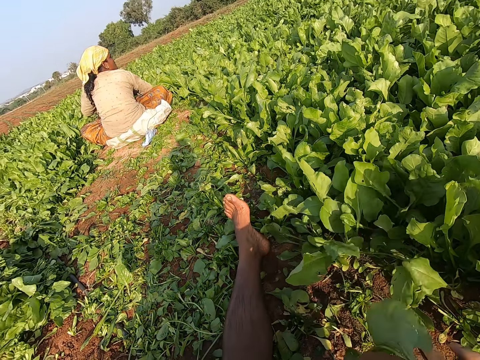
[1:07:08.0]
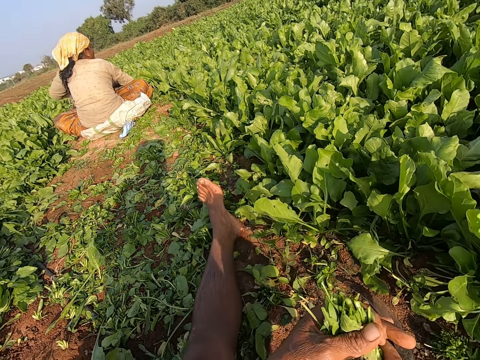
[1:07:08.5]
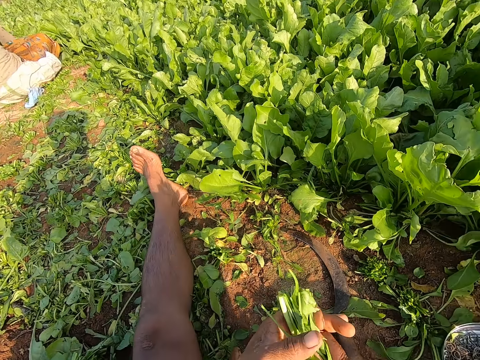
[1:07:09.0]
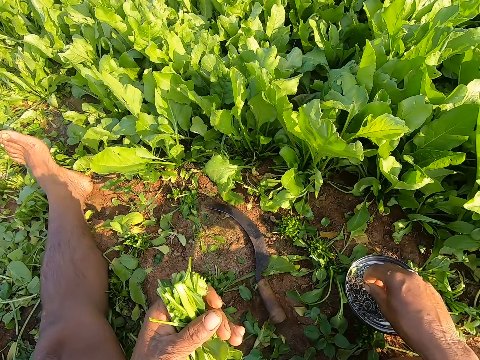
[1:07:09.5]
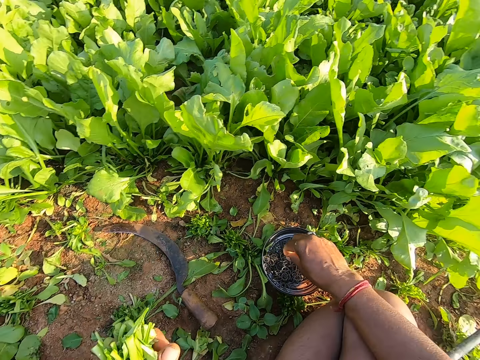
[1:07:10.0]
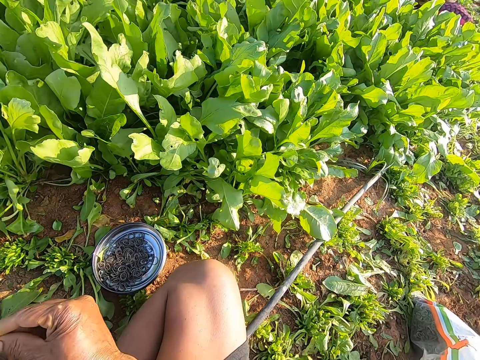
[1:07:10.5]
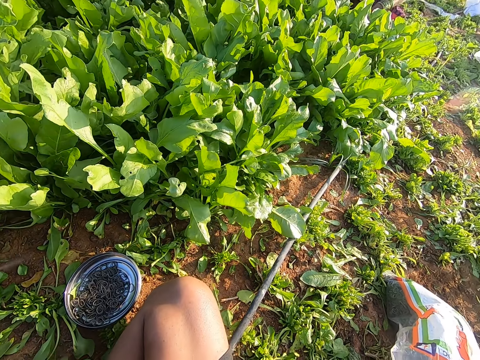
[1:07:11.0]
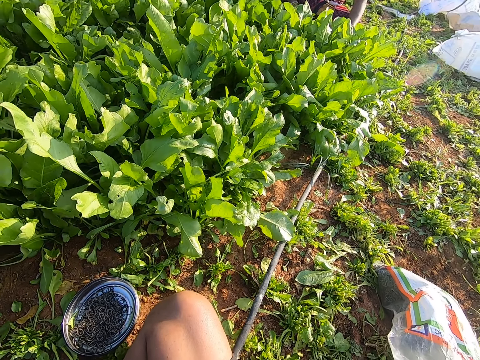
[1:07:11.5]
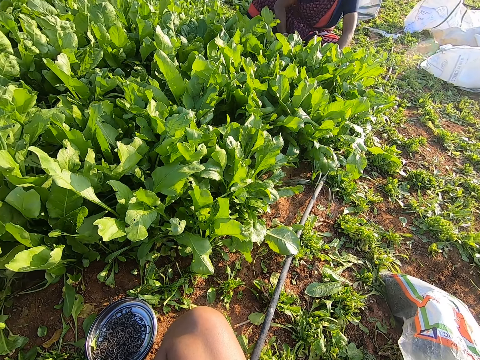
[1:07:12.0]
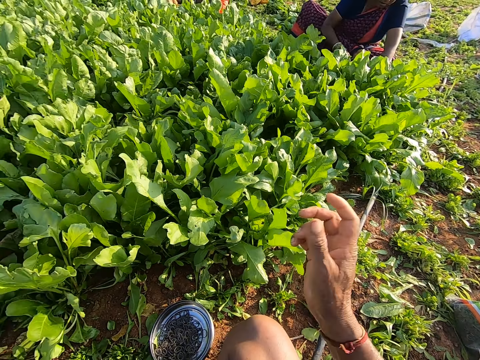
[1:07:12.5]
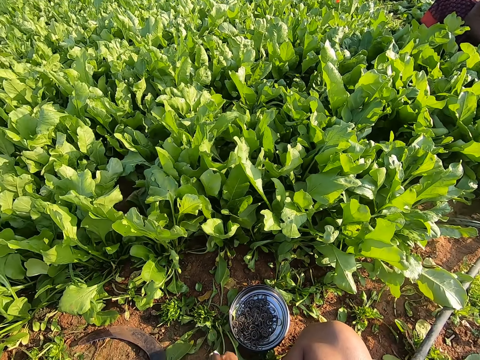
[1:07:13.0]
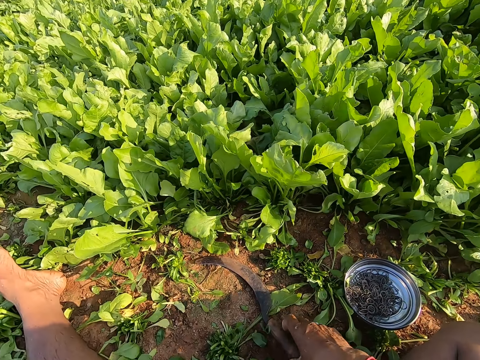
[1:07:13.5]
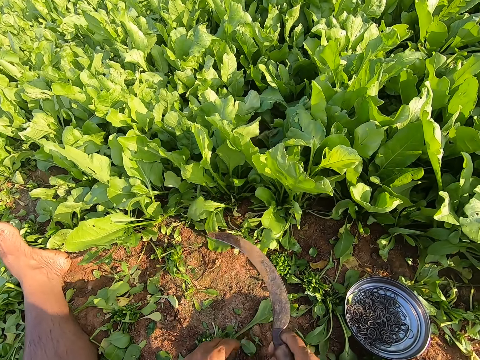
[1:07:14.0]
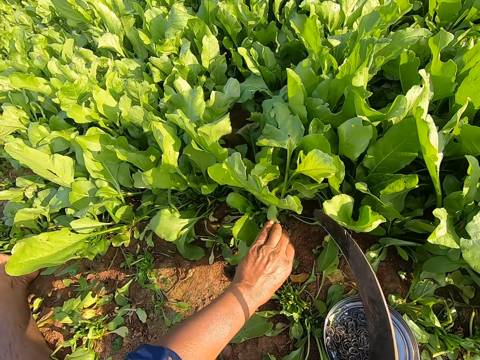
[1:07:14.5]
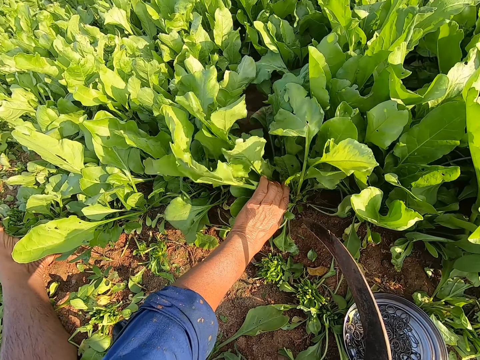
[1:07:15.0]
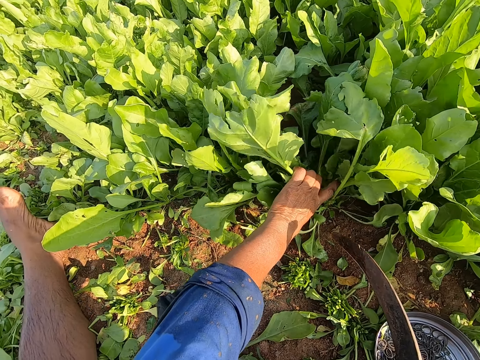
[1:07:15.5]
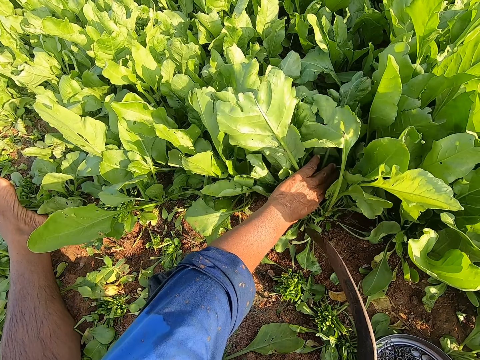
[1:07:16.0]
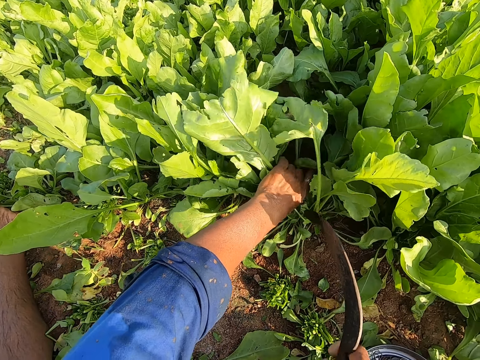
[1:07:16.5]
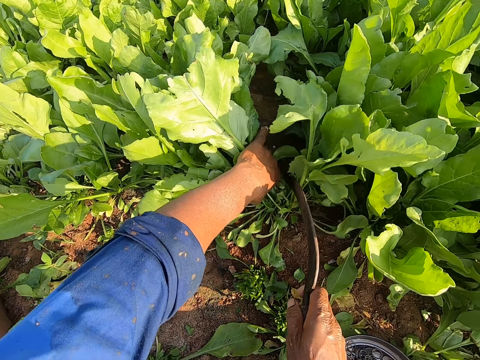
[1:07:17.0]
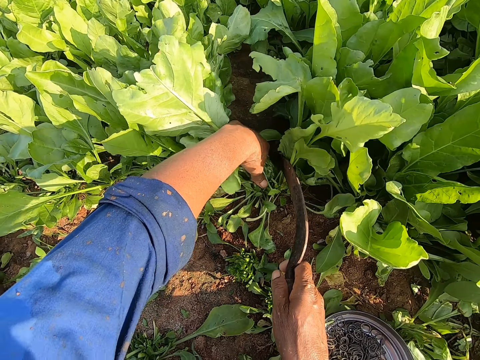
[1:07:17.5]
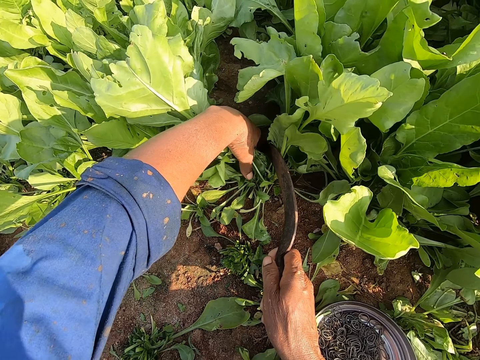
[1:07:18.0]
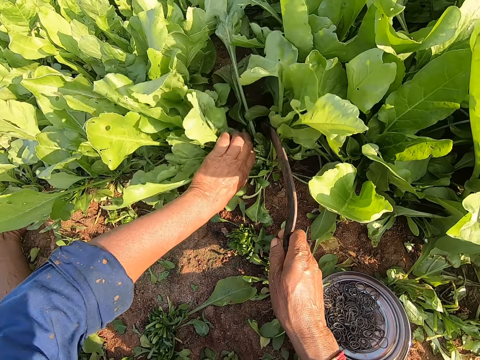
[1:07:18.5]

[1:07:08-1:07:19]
A person cuts kales in the farm. The camera wearer puts the sickle on the ground. He holds the plants with both hands. He arranges the kales with both hands. He takes a rubber band from the plate on the ground with his right hand. He stretches the rubber band with both hands. He ties the kales with the rubber band. Another person cuts kales in the farm. The camera wearer shakes hand. He picks up the sickle from the ground with his right hand. He holds a plant on the ground with his left hand.

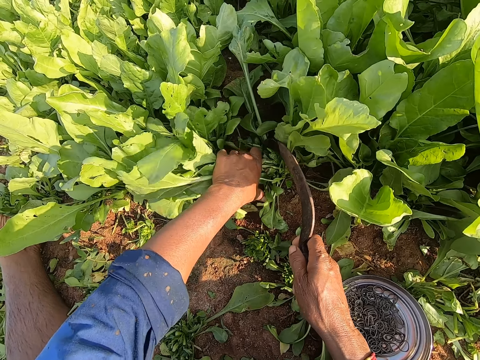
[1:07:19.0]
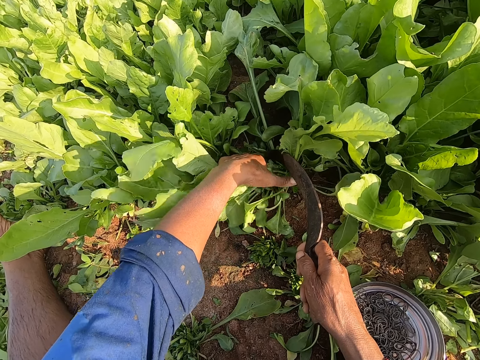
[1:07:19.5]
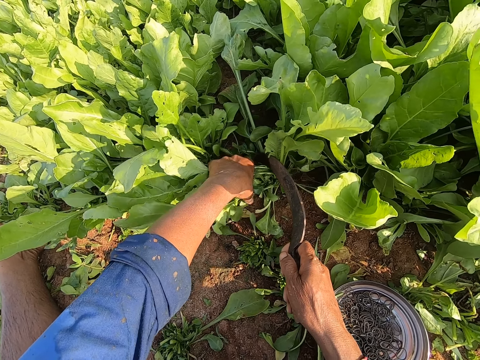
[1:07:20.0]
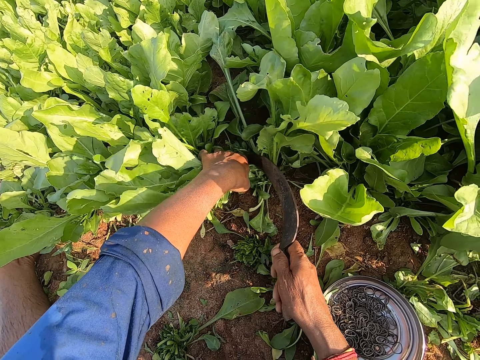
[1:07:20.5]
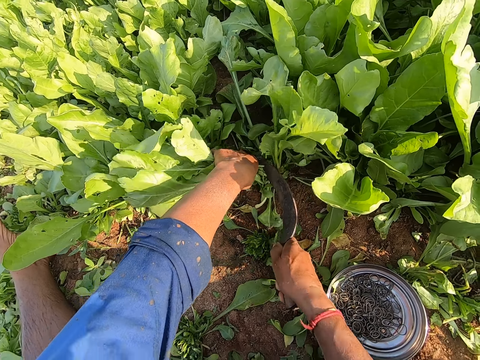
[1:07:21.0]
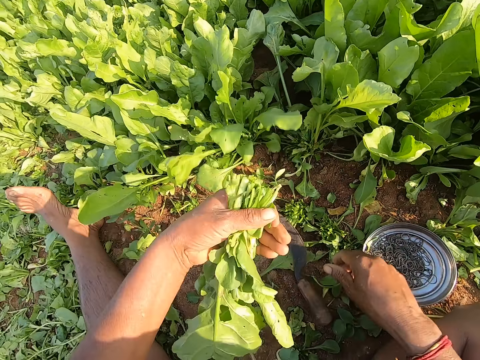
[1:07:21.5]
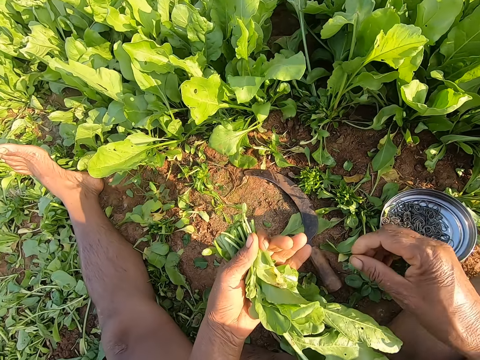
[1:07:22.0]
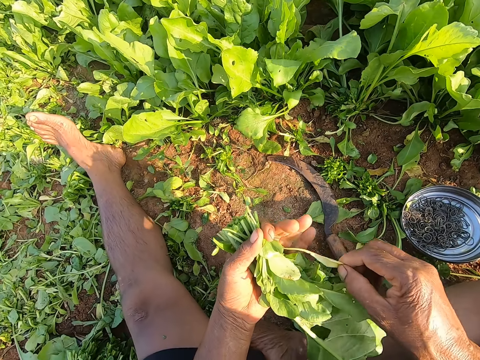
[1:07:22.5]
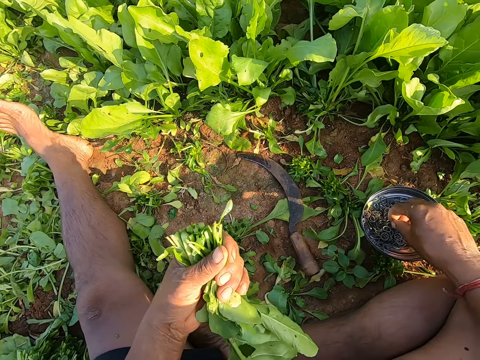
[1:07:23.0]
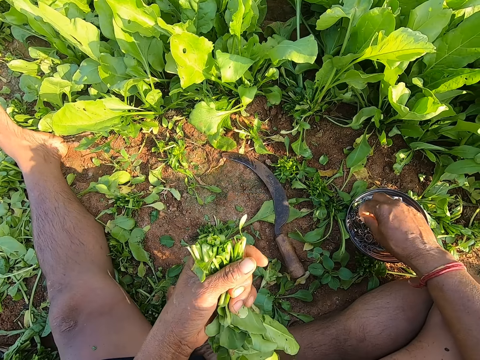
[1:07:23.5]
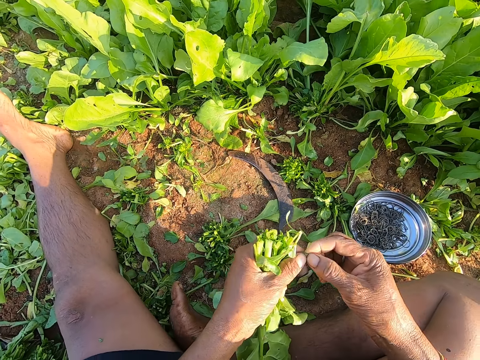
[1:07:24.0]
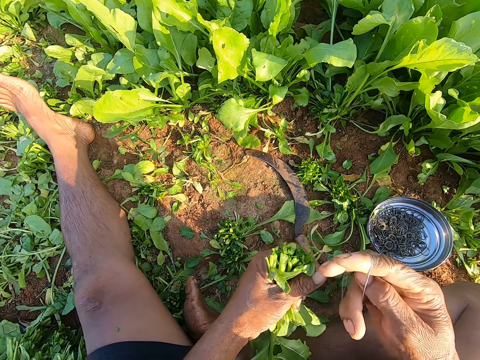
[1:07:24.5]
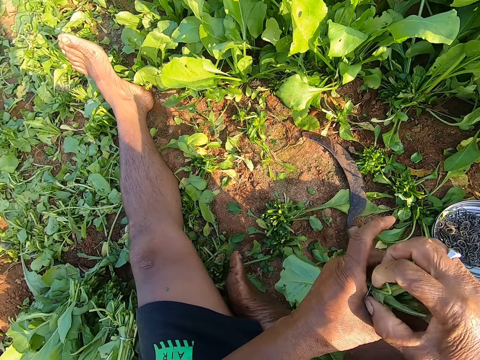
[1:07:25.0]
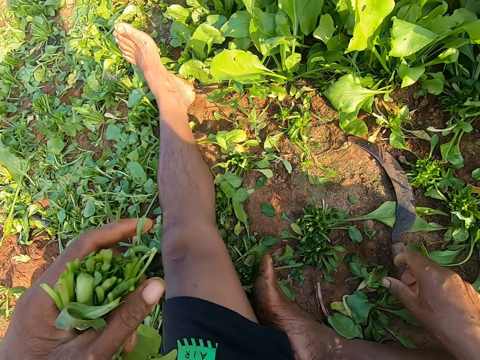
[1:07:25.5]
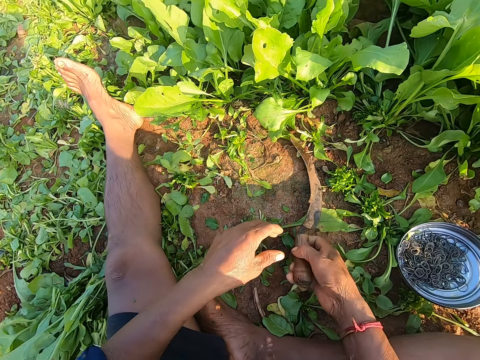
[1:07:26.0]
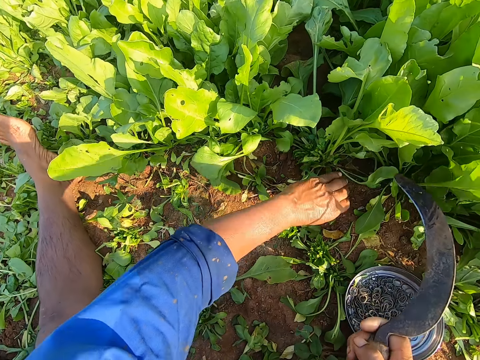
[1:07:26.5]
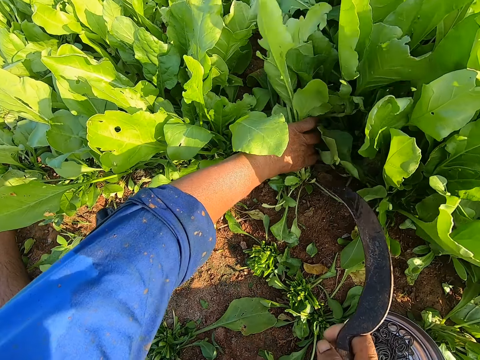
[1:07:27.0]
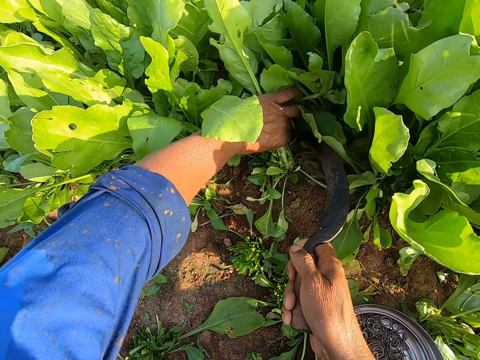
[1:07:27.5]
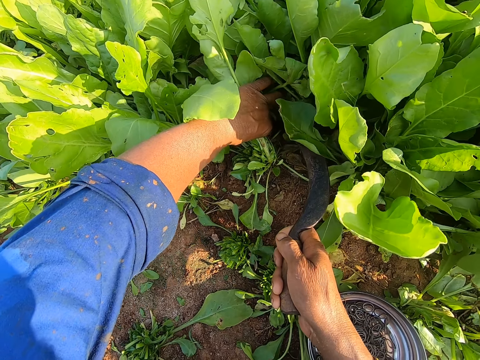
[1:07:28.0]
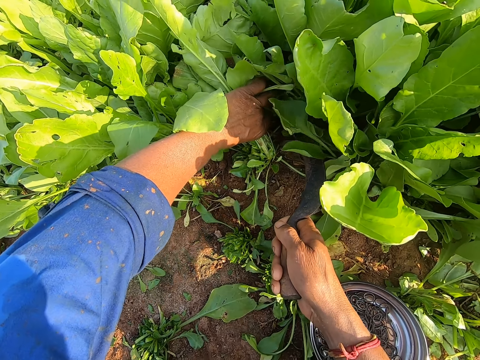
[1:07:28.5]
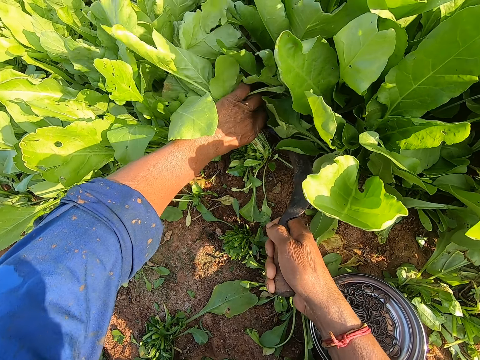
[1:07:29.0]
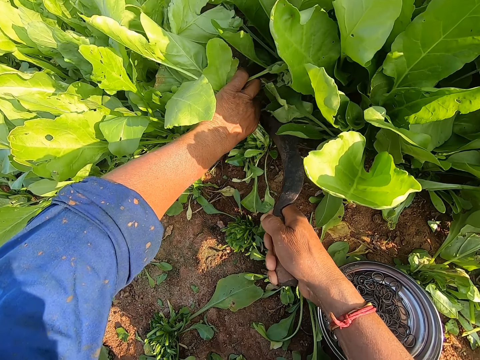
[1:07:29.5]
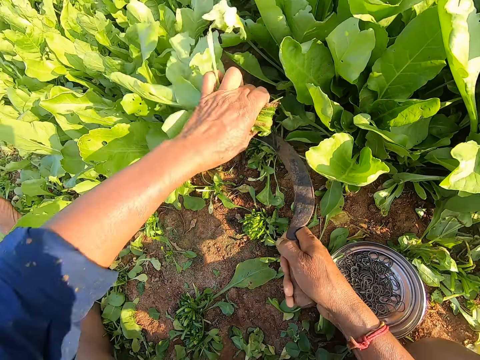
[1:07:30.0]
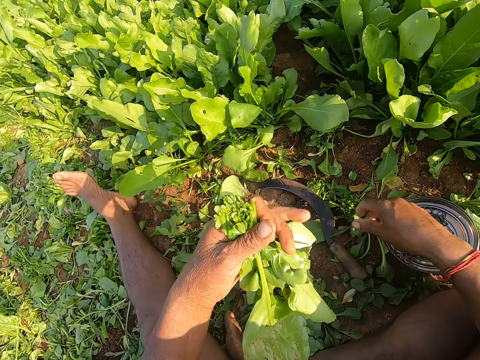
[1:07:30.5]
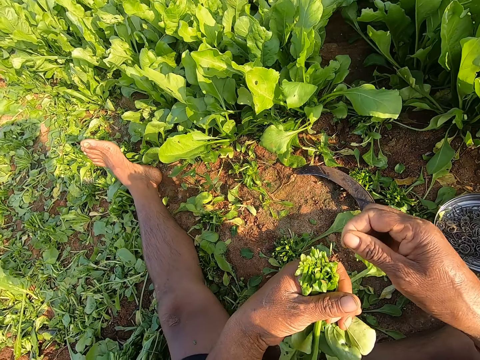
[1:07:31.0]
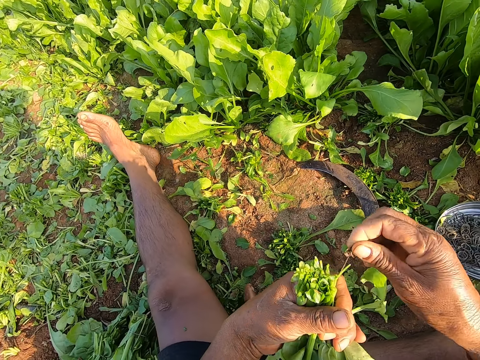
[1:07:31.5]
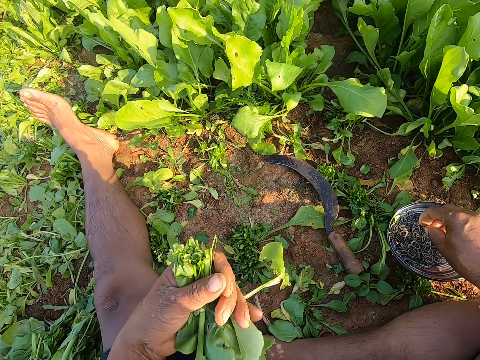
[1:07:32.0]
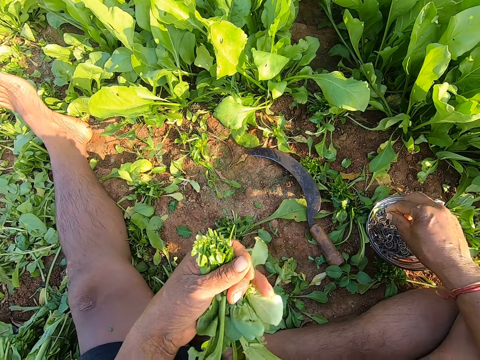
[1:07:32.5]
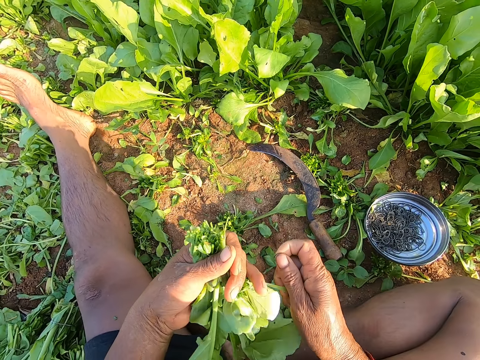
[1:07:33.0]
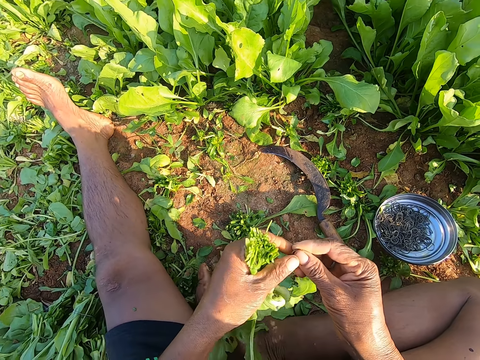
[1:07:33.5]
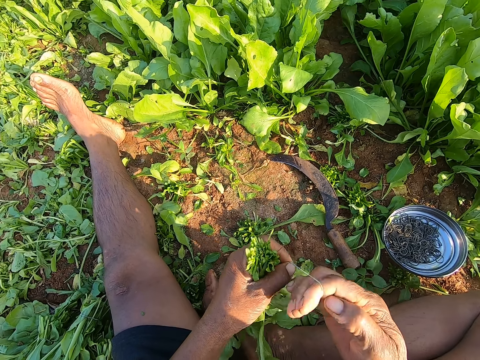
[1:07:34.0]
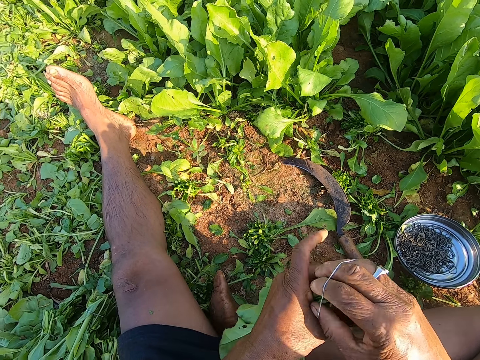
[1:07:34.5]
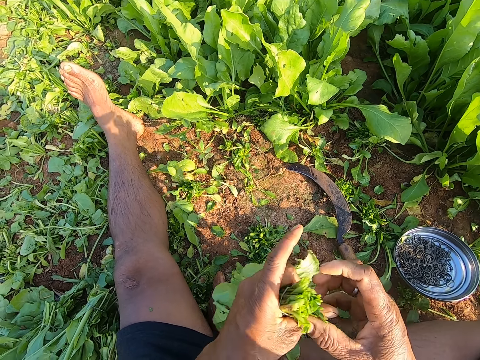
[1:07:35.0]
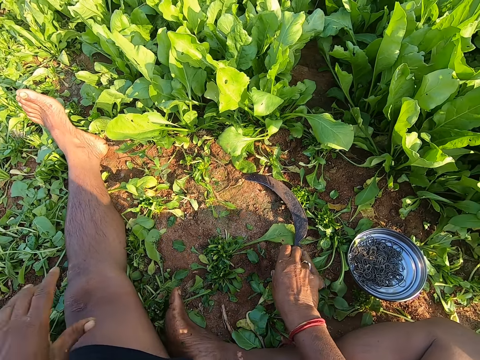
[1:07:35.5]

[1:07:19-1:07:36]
The camera wearer cuts the plant on the ground with the sickle in his right hand. He drops the sickle on the ground with his right hand. He looks at the cut kales on the left hand. He removes a spoilt leaf from the bundle of leaves in his left hand with his right hand. He drops the leaf on the ground with his right hand. He takes a rubber band from the plate on the ground with his right hand. He wears the rubber band on his right hand. He stretches the rubber band with both hands. He ties the plants in his left hand with the rubber band in his right hand. He picks up the sickle from the ground with his right hand. He drops the plants in his left hand on the ground. He holds a plant on the ground with his left hand. He interacts with the woman and the other woman. He cuts the plant on the ground with the sickle in his right hand. He drops the sickle on the ground with his right hand. He removes a spoilt leaf from the bundle of leaves in his left hand with his right hand. He drops the leaf on the ground with his right hand. He takes the rubber band from the plate on the ground with his right hand. He arranges the kales on the left hand. He wears the rubber band on his right hand. He stretches the rubber band with both hands. He ties the plants in his left hand with the rubber band in his right hand. He drops the plants in his left hand on the ground.
